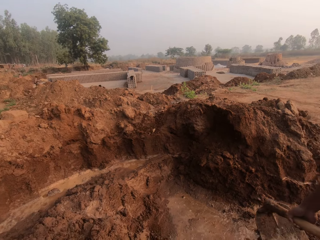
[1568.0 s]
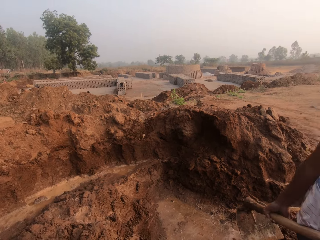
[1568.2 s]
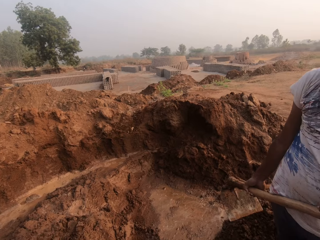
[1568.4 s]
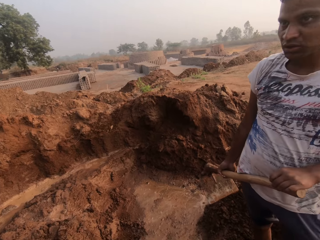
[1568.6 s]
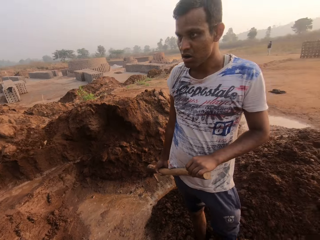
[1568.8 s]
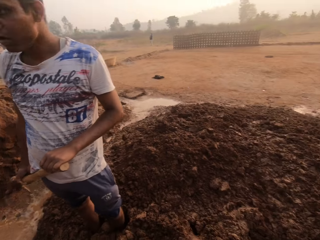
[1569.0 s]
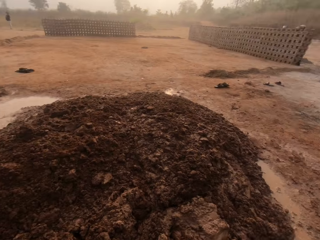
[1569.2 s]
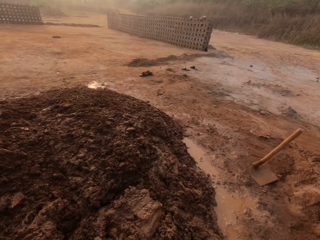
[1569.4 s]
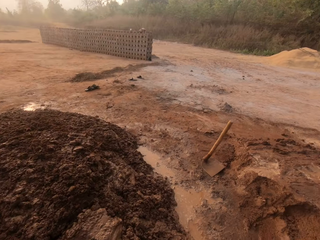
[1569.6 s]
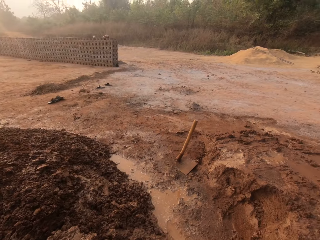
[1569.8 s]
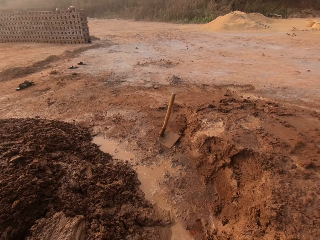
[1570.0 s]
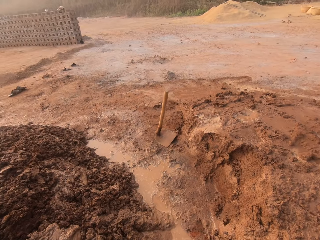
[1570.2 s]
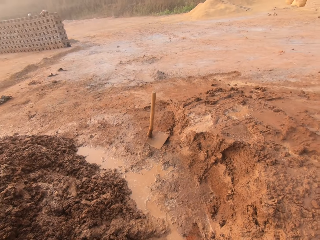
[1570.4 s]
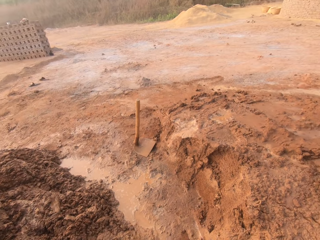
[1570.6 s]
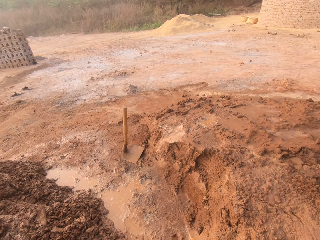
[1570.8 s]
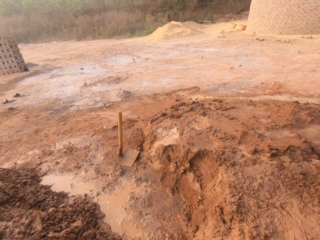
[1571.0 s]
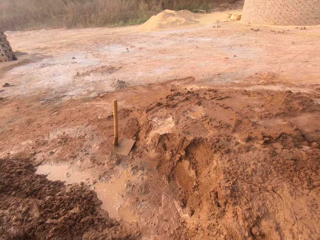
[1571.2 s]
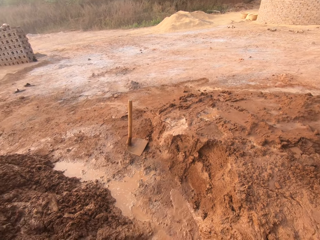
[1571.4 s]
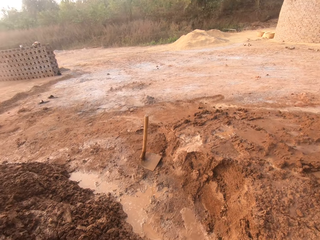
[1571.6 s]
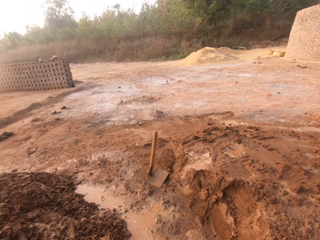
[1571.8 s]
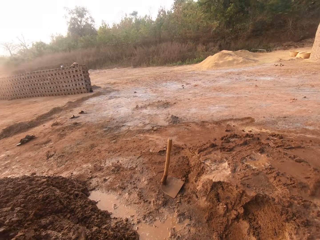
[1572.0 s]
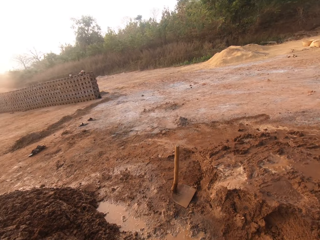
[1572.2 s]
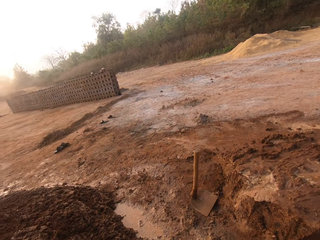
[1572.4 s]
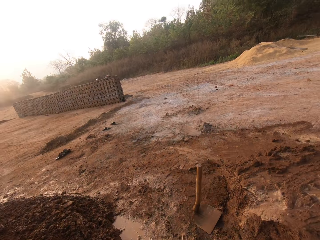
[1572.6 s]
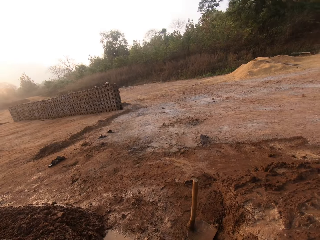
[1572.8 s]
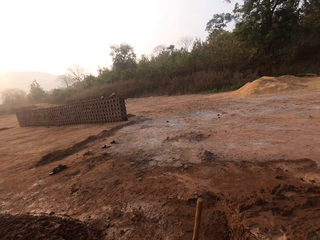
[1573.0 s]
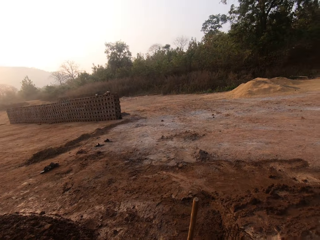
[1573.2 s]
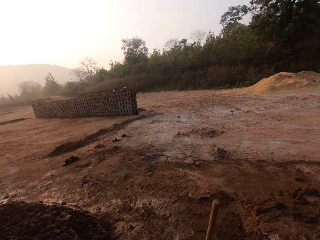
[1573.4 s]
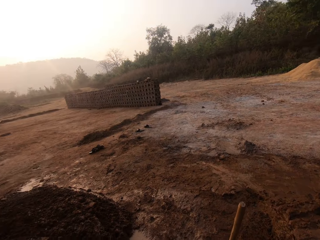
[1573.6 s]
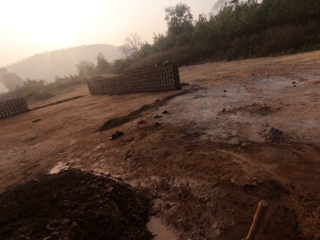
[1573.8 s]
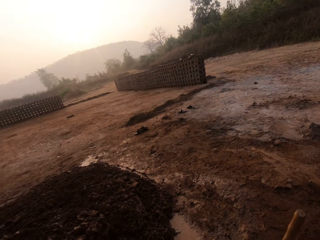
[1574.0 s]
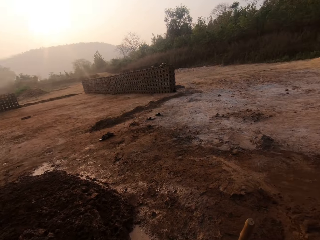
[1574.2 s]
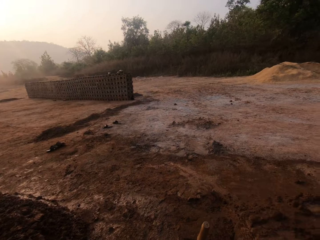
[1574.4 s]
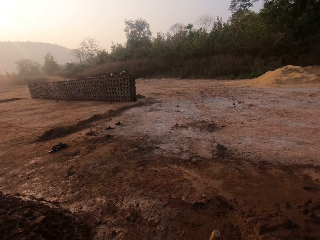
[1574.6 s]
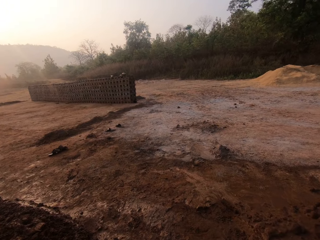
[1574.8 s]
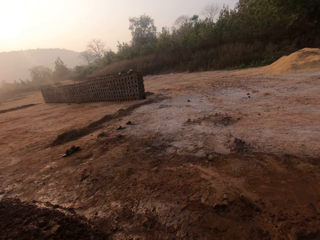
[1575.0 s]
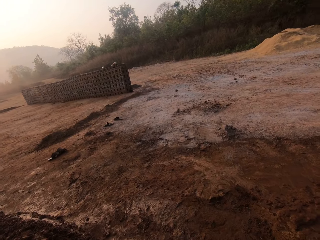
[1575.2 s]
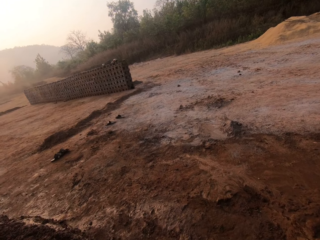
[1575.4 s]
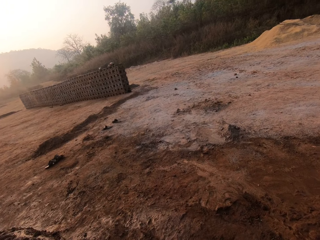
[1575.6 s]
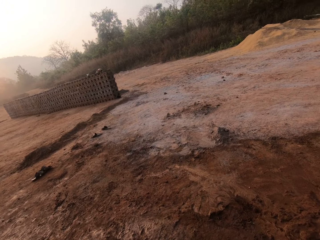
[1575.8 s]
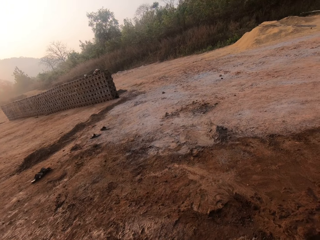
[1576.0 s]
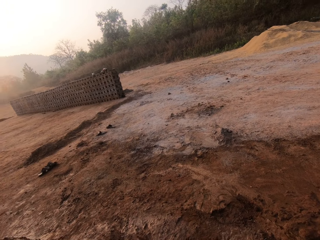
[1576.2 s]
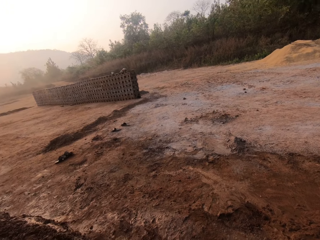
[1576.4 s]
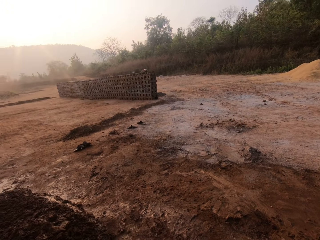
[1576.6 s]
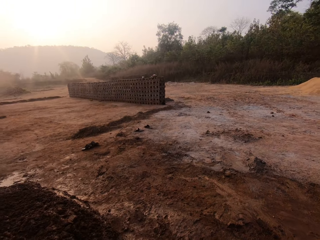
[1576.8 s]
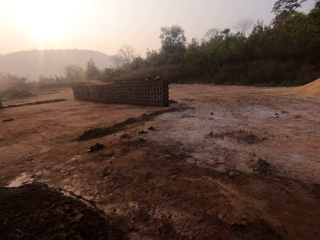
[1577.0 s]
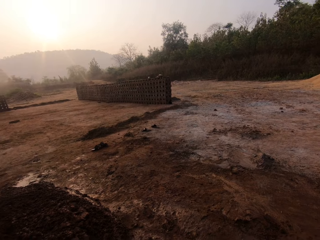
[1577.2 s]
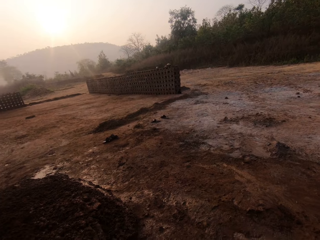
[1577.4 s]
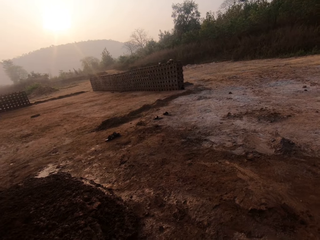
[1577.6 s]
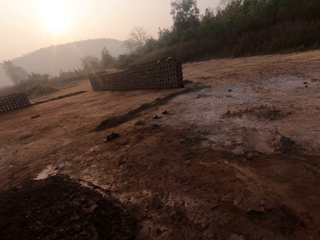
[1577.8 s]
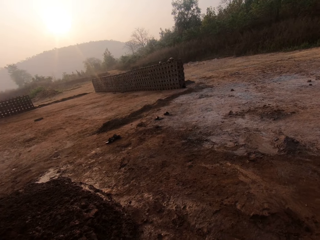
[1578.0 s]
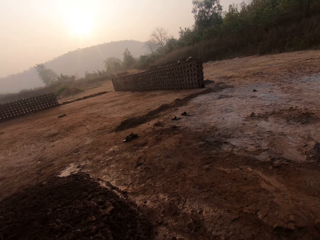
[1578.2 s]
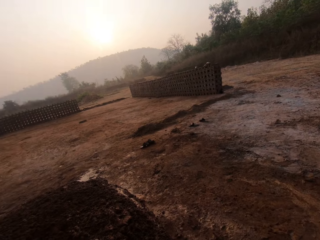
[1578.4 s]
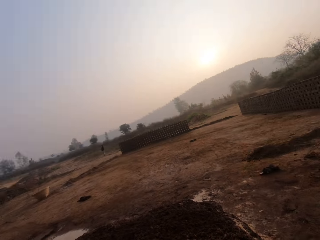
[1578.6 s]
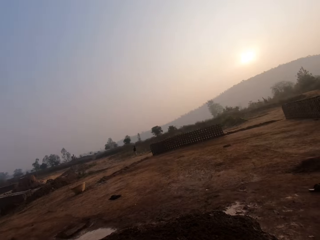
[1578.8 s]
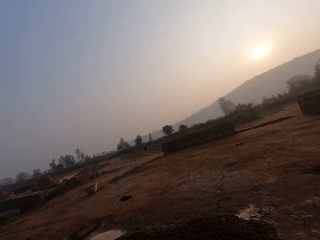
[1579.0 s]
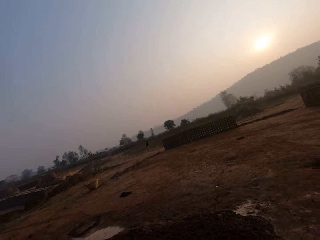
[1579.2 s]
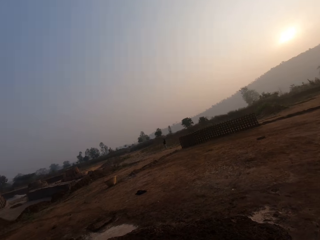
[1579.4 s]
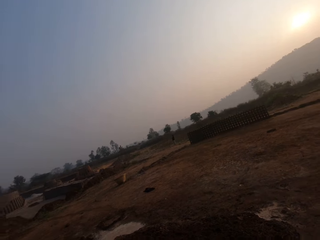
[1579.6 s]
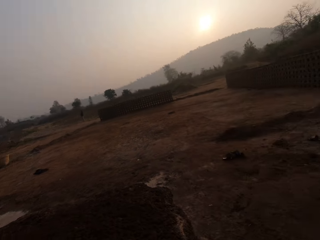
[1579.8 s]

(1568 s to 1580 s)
The camera wearer pours water on the soil. They walk around the ground.

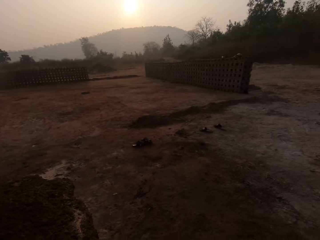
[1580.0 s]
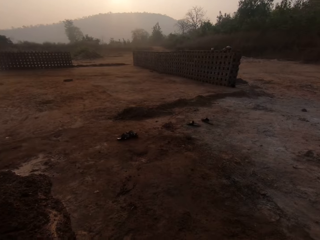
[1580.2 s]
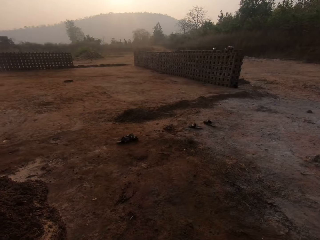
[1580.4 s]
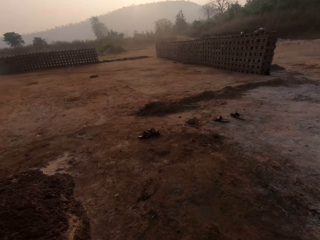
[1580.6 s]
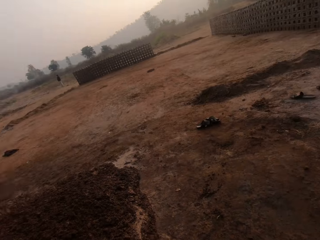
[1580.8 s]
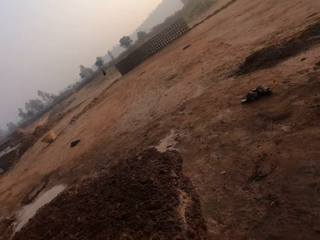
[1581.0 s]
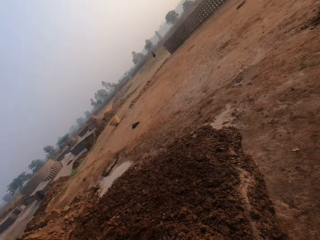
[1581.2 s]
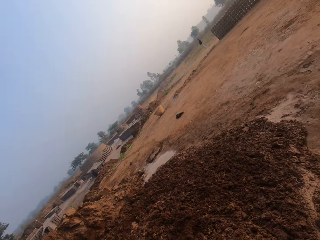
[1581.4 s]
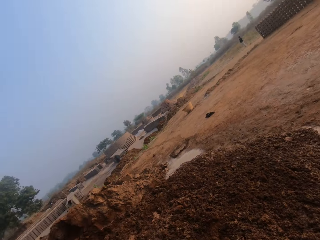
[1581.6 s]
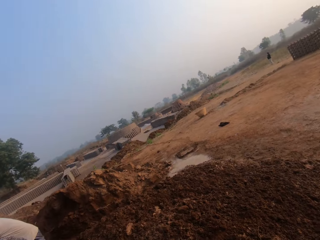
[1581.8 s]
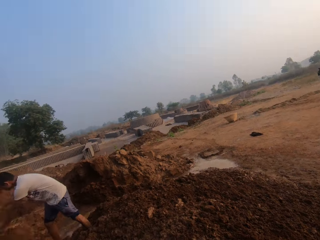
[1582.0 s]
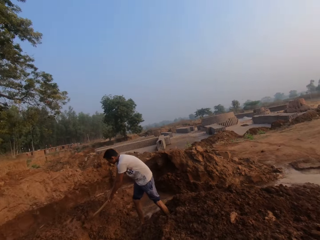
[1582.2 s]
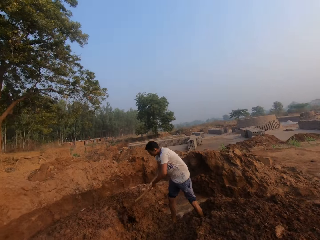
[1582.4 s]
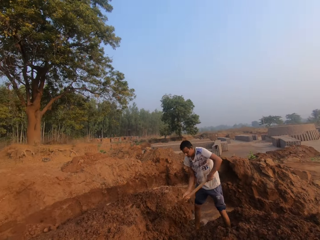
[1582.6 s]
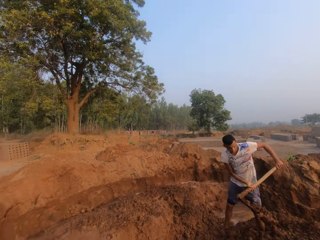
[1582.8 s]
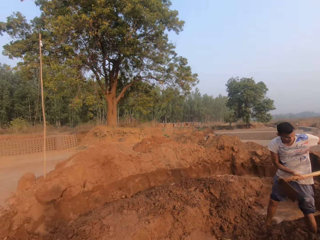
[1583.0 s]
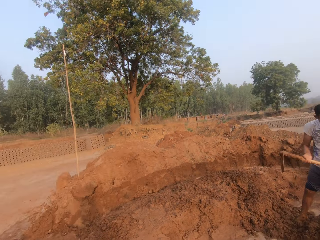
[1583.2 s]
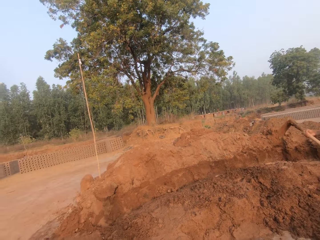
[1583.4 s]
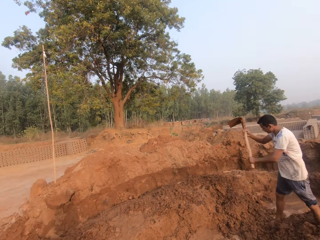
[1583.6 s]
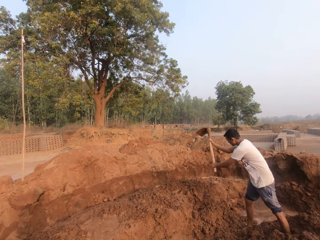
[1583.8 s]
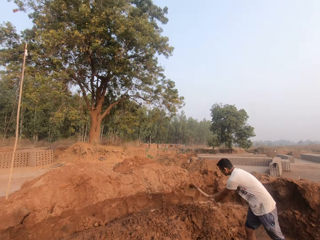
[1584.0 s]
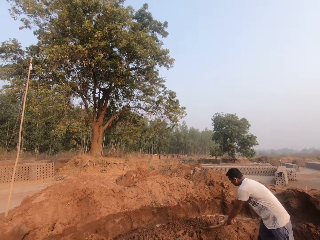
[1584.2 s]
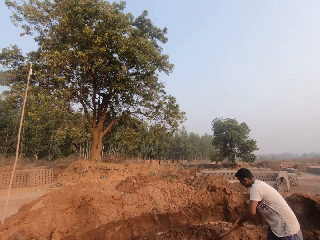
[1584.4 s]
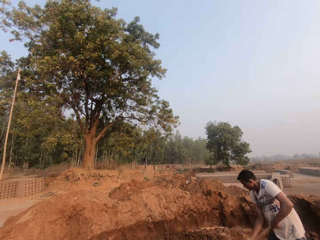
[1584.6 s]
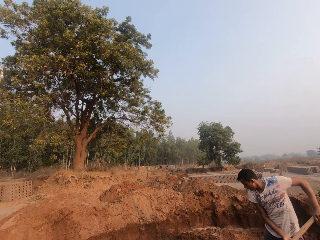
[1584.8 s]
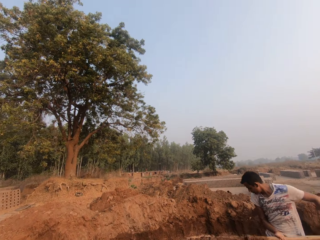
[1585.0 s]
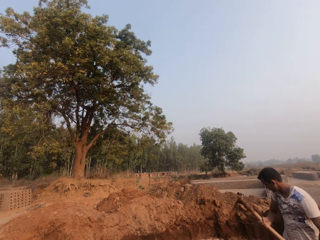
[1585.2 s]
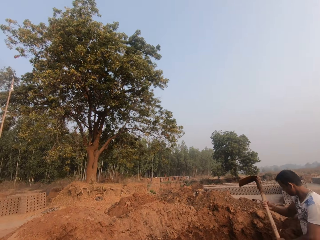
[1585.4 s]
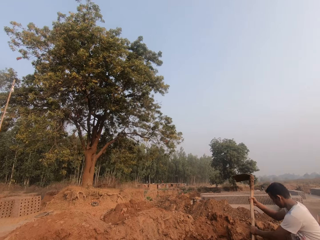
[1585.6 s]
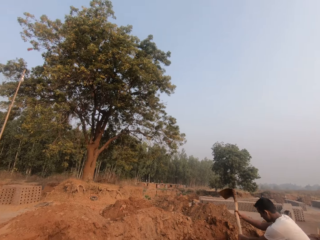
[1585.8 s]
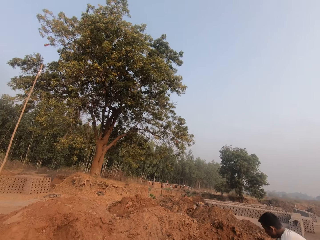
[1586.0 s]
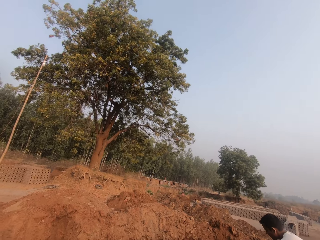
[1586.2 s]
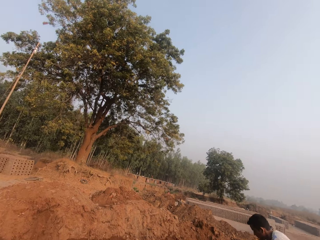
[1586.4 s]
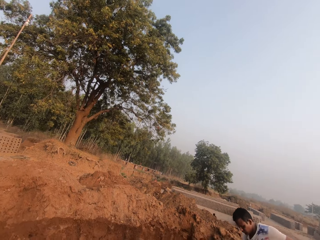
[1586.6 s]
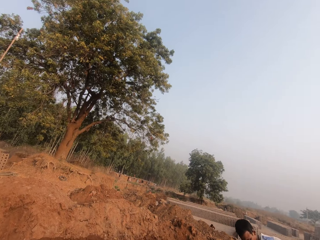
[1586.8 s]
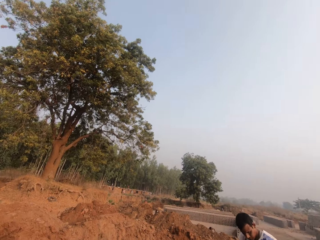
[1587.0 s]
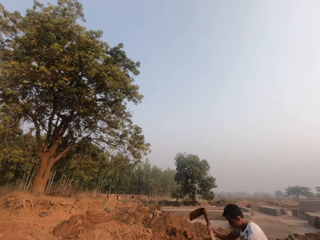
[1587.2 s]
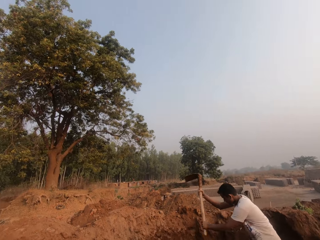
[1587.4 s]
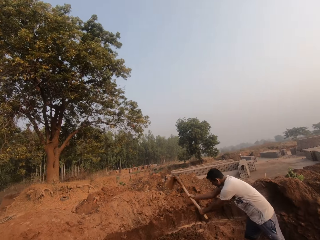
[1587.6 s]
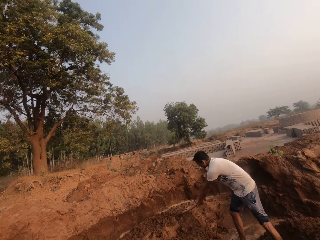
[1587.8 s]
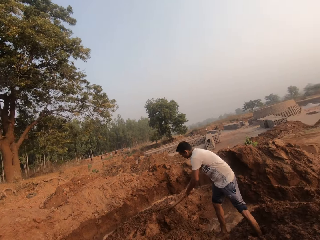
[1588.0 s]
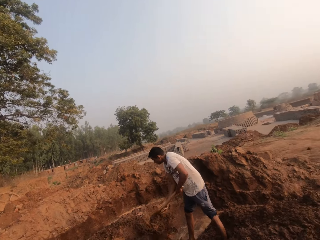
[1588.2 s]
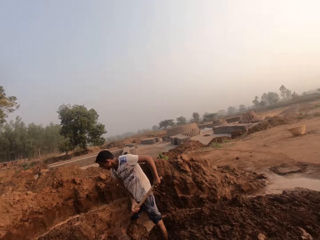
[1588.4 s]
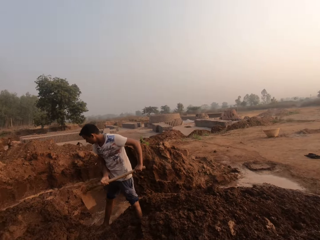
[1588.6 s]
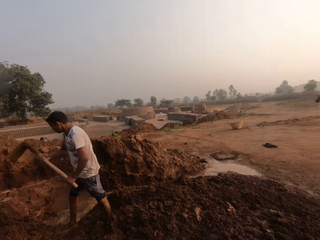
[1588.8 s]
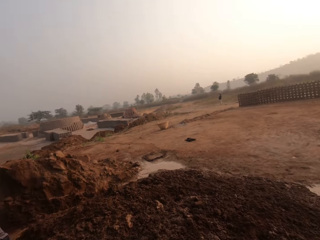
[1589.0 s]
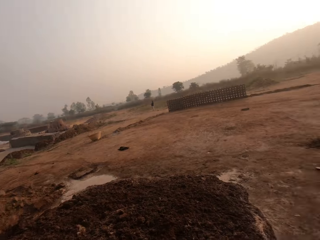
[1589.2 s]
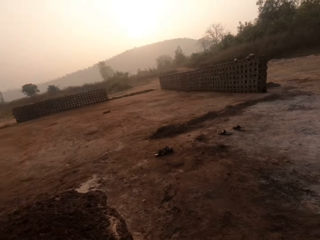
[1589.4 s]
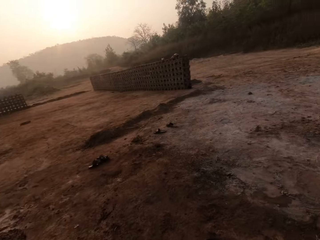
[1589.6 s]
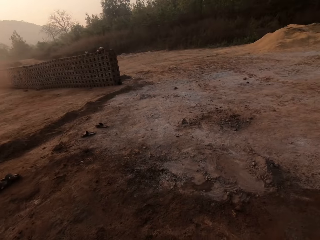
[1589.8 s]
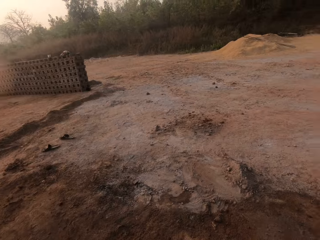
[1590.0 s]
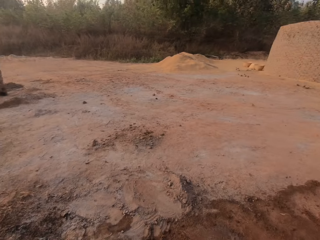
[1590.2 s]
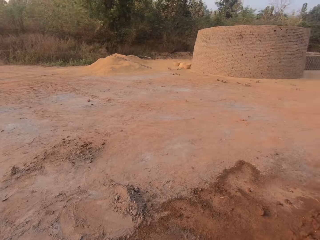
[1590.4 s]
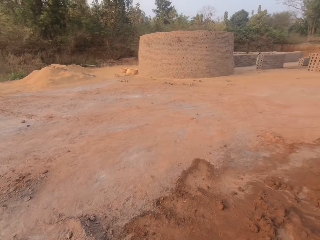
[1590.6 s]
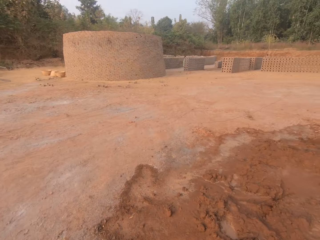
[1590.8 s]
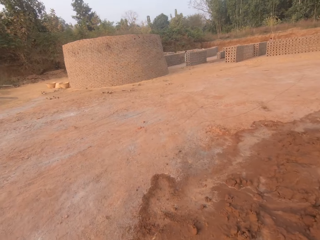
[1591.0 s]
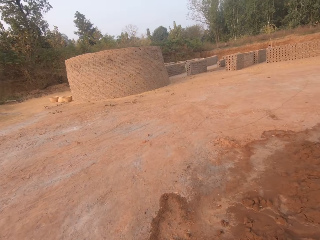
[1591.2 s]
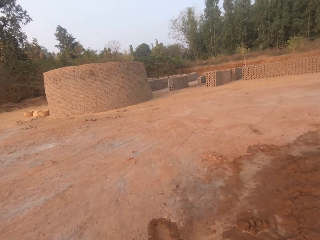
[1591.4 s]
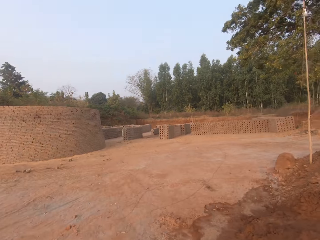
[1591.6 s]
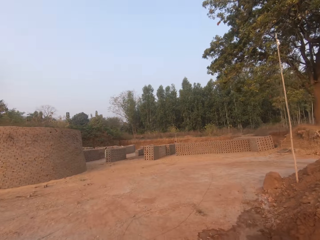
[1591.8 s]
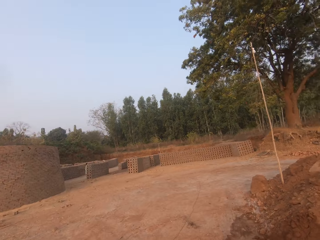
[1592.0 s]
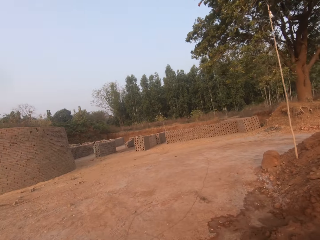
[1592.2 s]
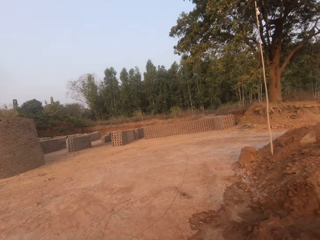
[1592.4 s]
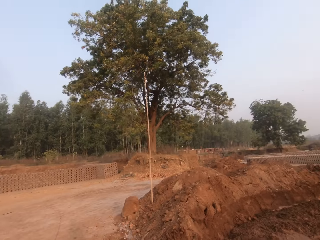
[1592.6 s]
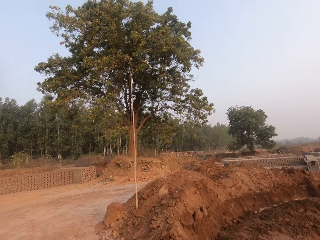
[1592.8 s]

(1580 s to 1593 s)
A man digs the floor with the hoe in both hands. The camera wearer interacts with the man. They walk around the ground.
